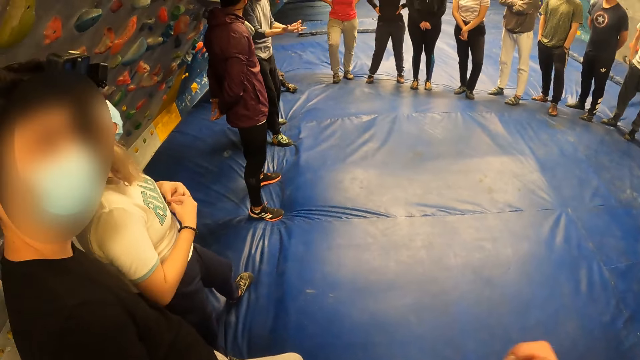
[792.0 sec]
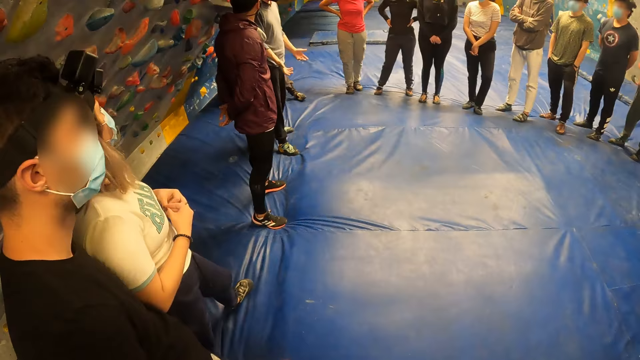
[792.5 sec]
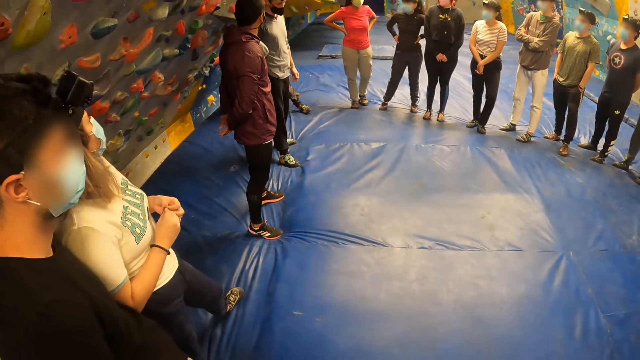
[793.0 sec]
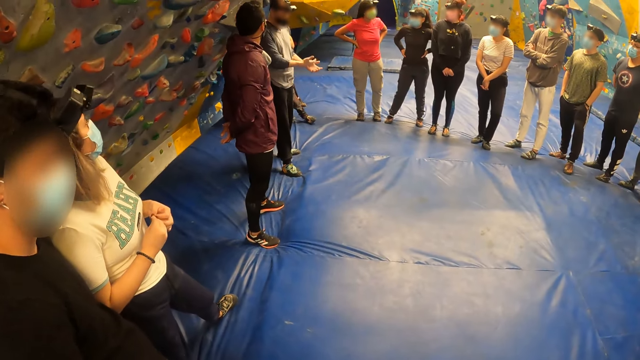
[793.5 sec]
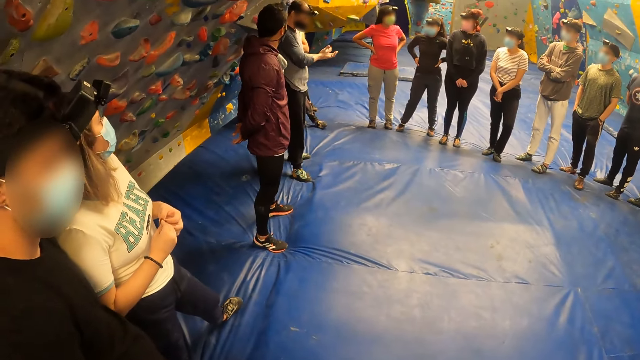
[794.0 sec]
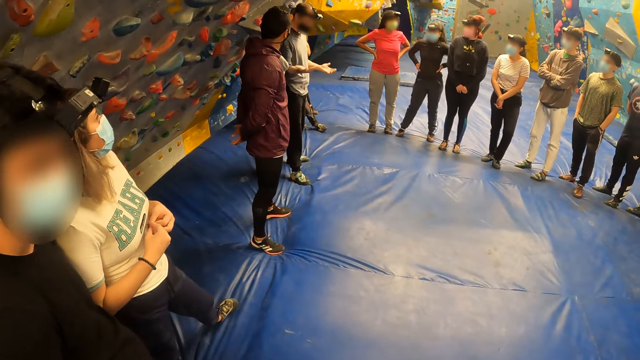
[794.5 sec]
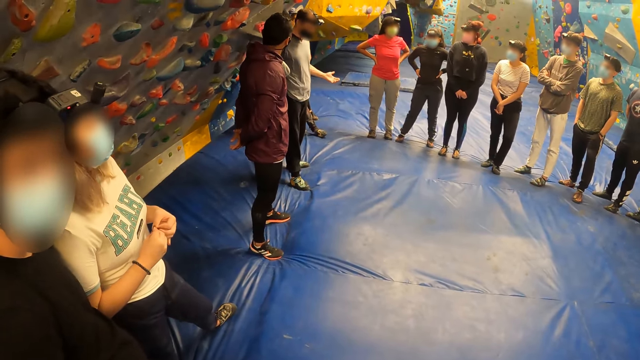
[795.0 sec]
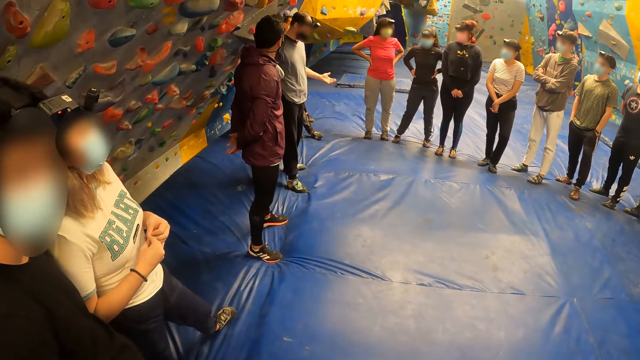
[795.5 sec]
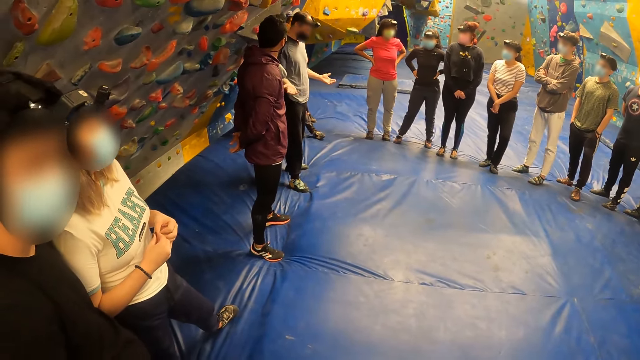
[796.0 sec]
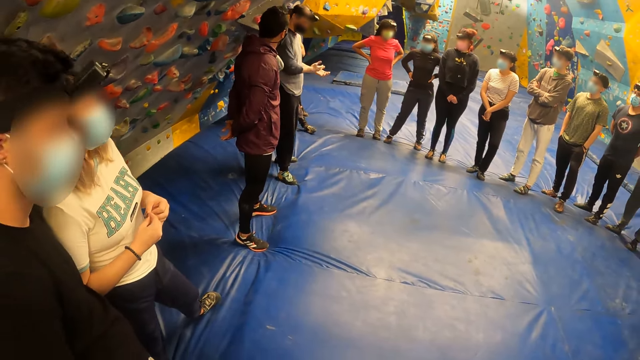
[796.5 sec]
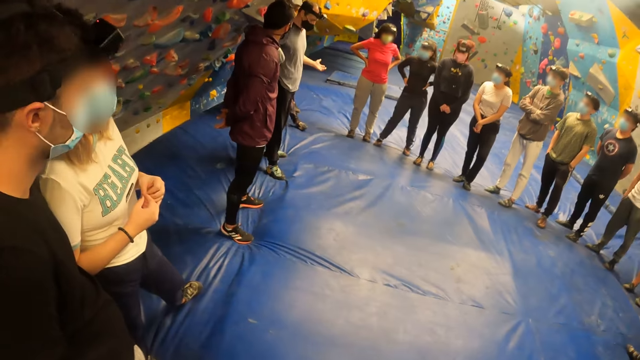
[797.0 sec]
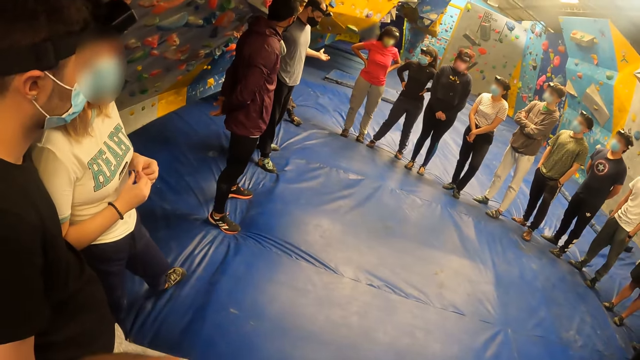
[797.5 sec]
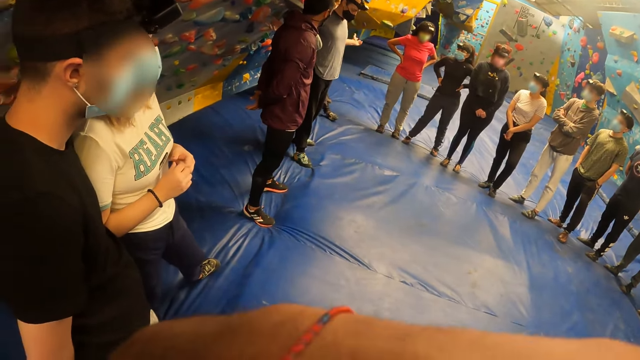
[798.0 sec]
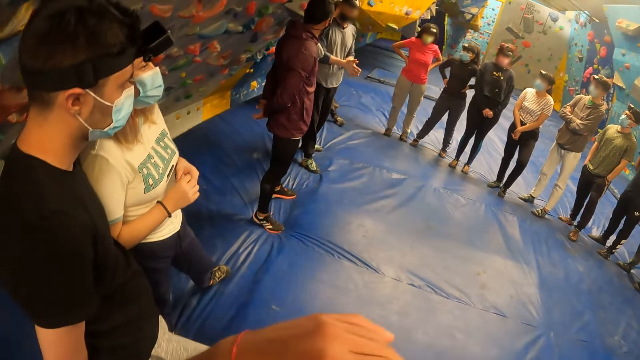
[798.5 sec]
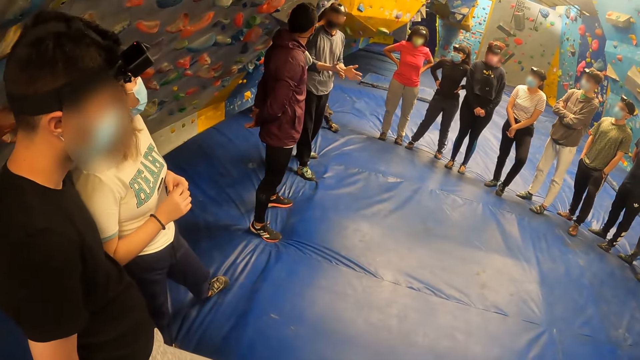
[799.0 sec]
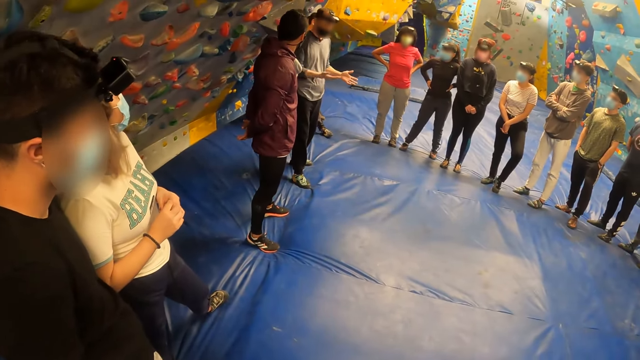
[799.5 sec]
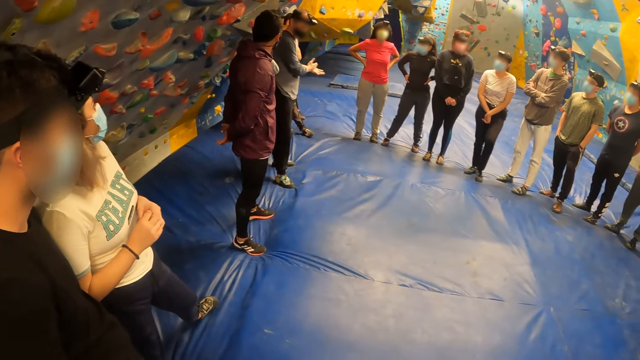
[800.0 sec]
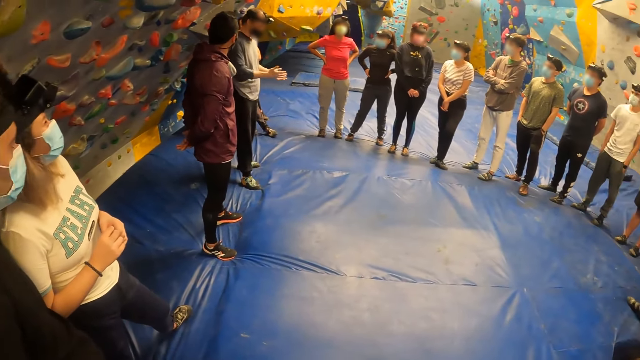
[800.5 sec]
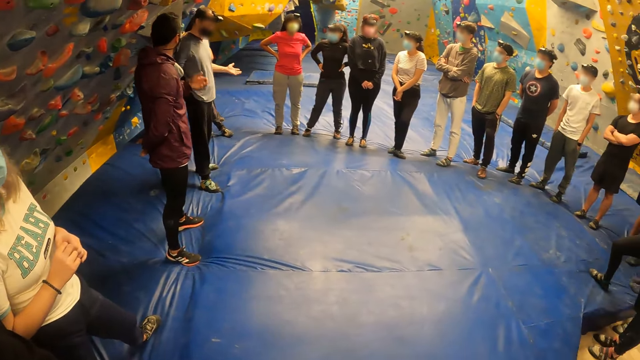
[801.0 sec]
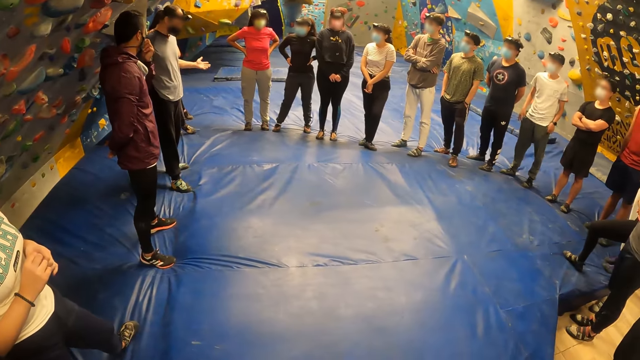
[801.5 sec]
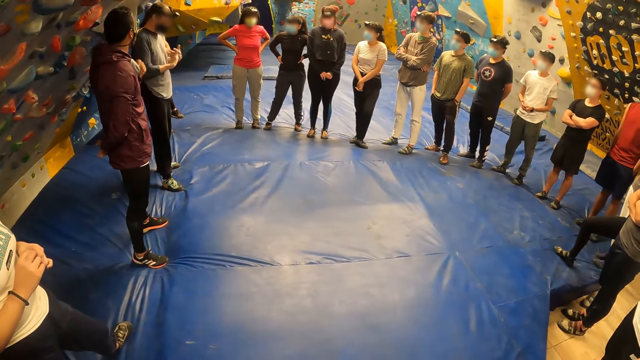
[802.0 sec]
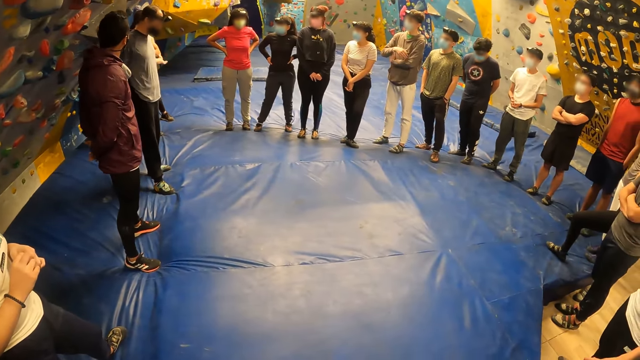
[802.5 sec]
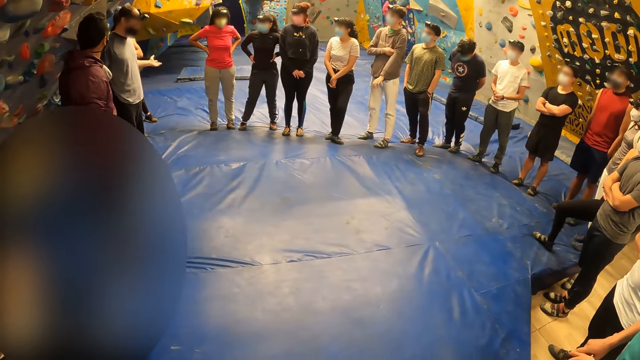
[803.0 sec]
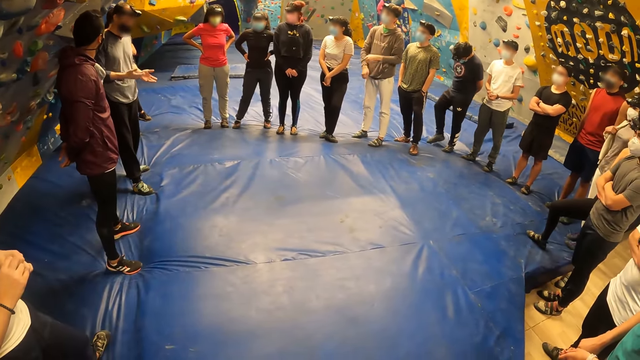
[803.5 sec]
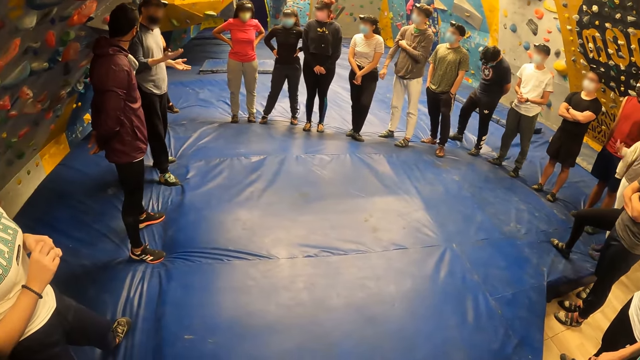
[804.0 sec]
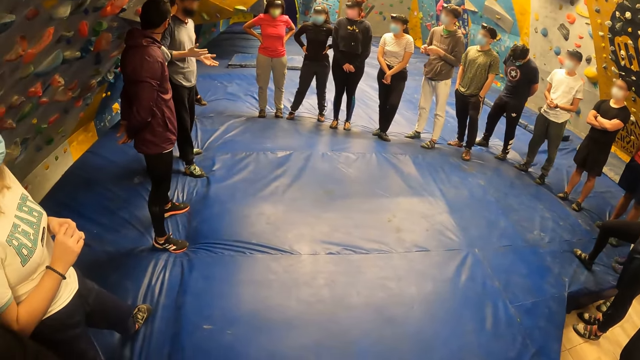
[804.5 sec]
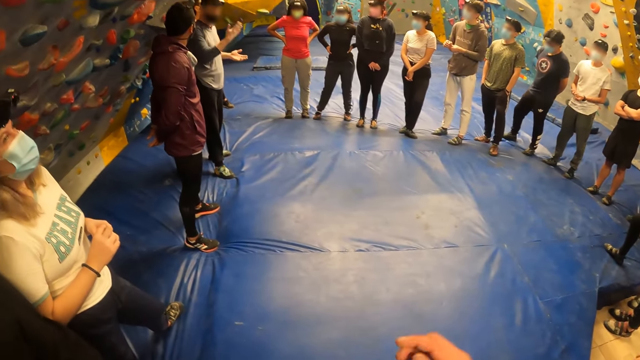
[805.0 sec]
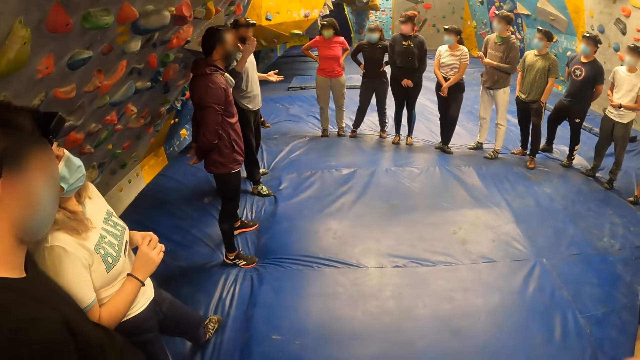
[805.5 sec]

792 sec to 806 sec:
The camera wearer touches his face with his left hand. He lifts his hand, puts down his hand, and looks around the room.

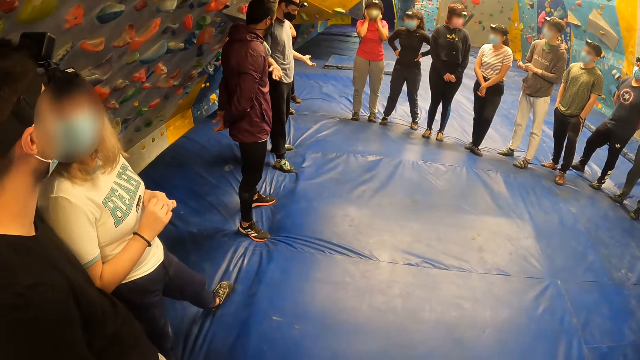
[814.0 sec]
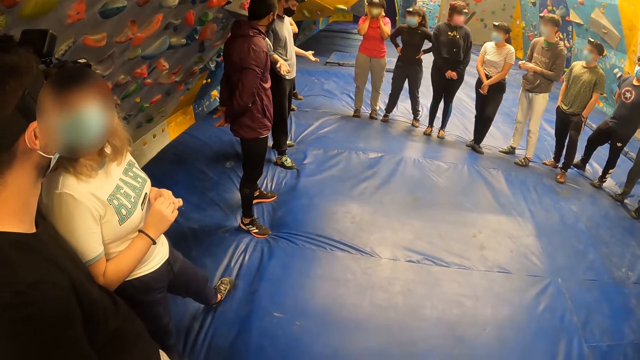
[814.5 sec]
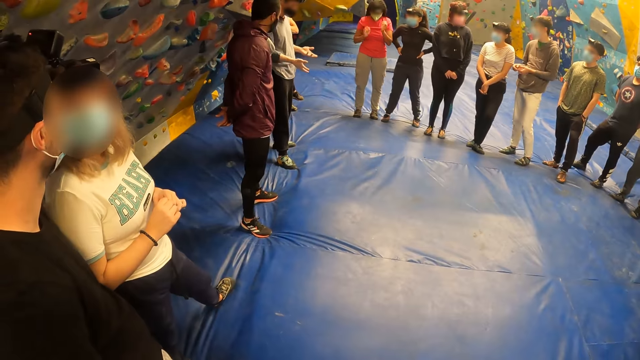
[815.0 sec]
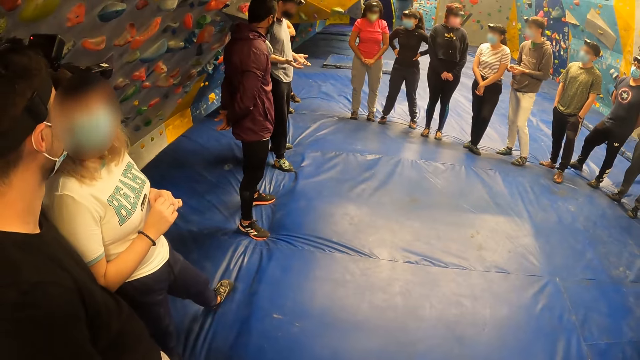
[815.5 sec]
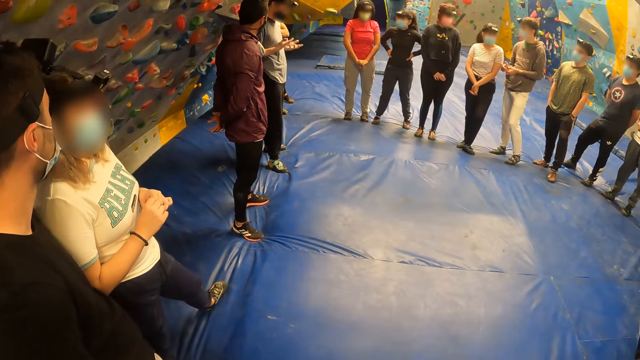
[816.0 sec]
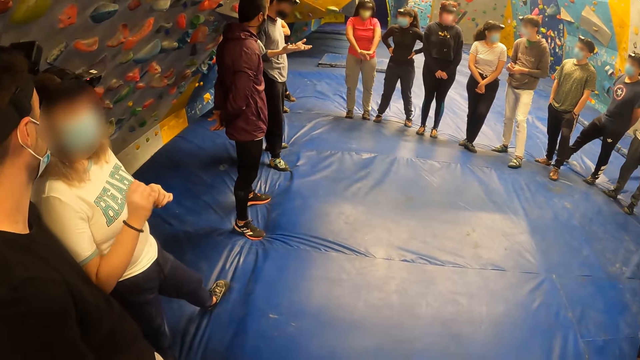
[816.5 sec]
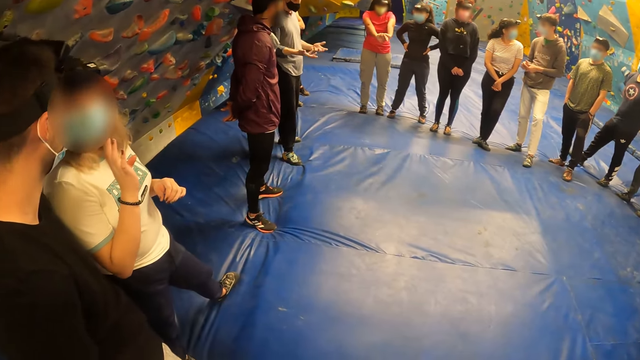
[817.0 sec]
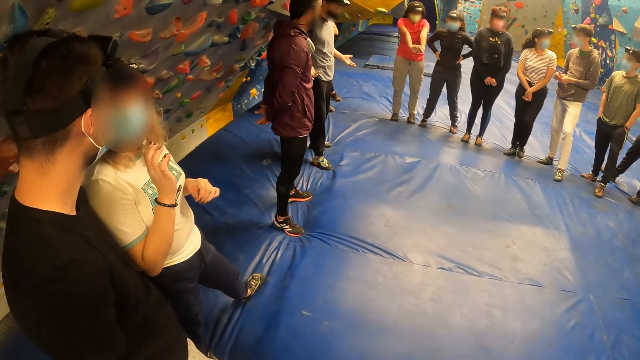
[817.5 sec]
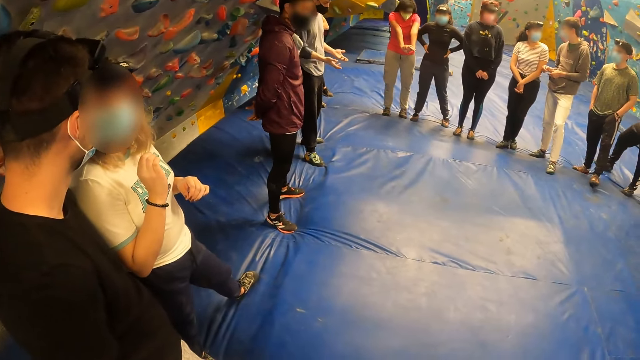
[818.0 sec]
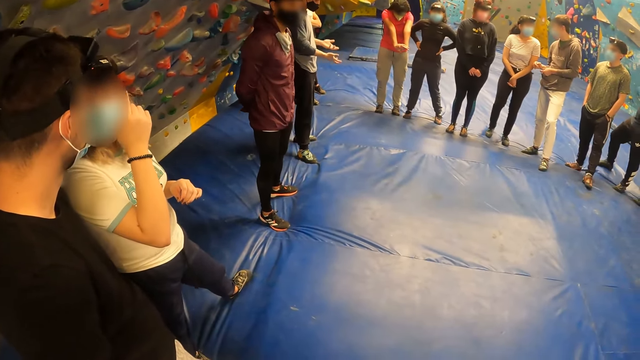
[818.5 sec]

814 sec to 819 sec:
The woman interacts with the man.

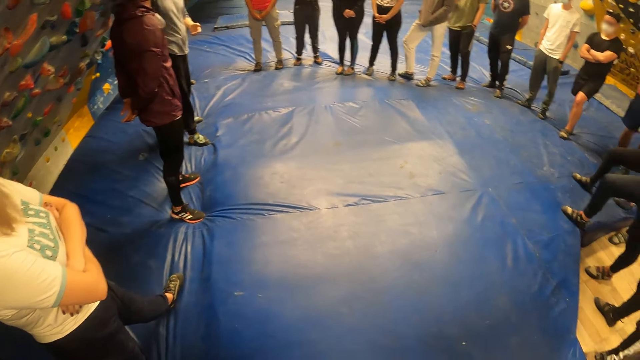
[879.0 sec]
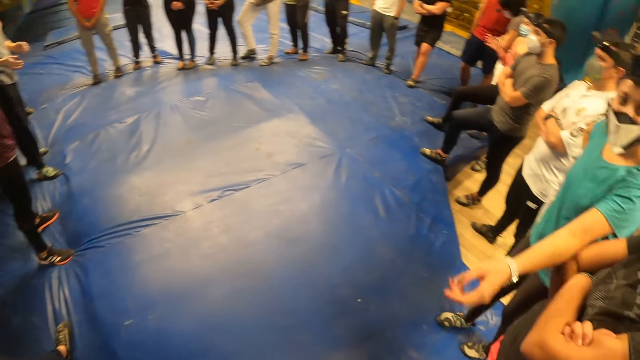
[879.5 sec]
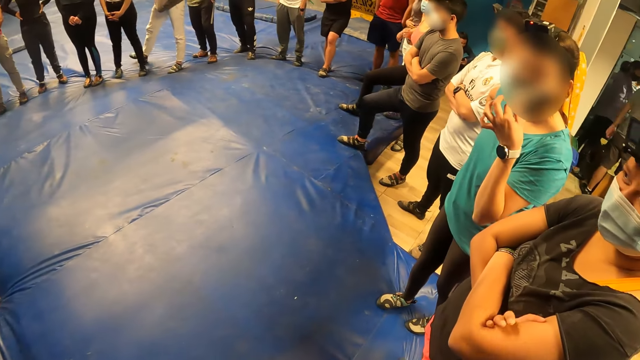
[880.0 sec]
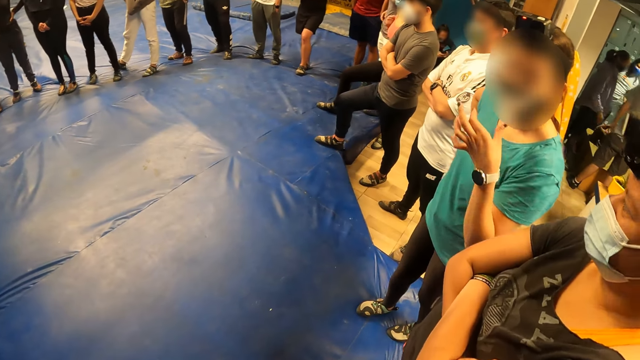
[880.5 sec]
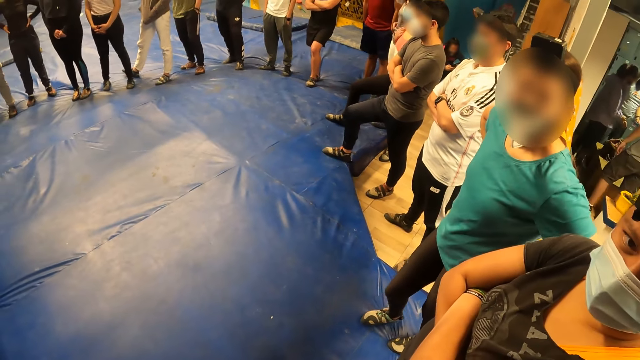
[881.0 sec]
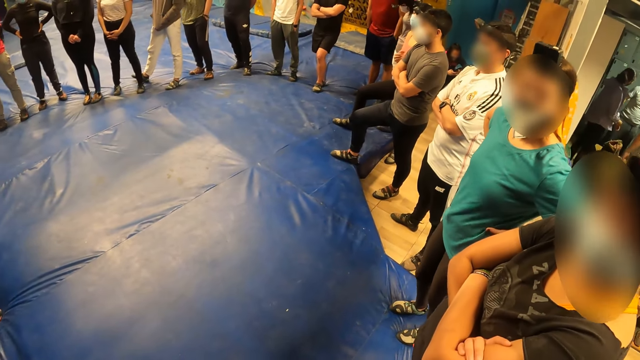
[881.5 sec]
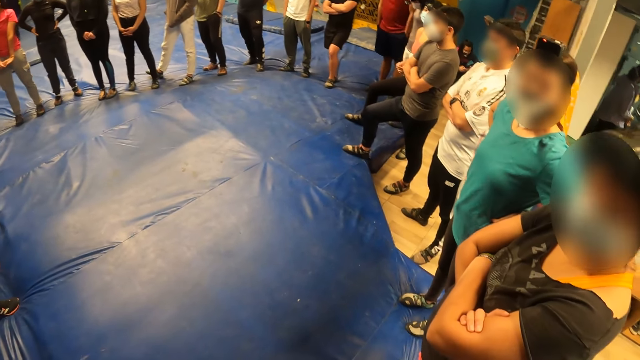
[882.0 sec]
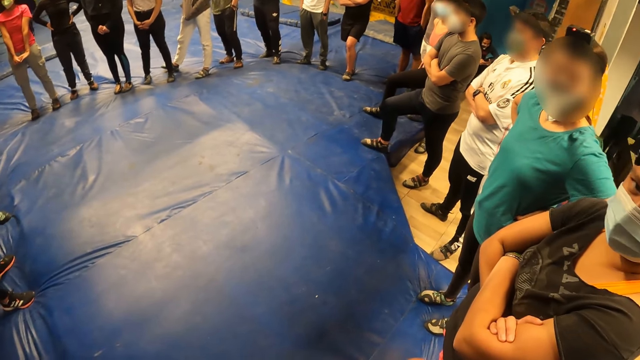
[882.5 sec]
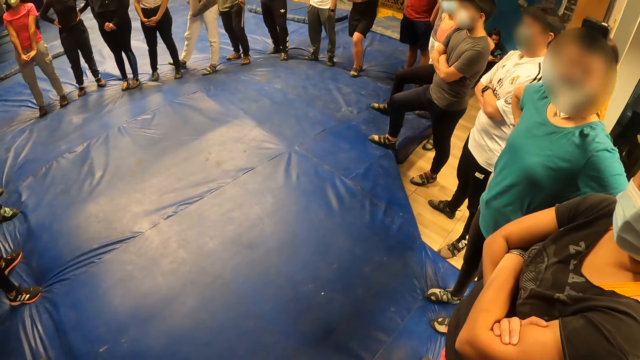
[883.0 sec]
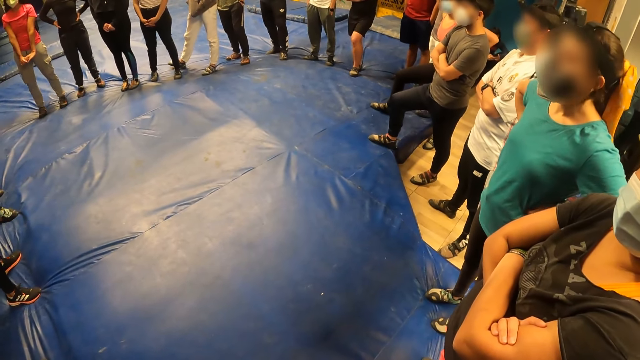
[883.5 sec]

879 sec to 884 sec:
A woman interacts with the camera wearer.
